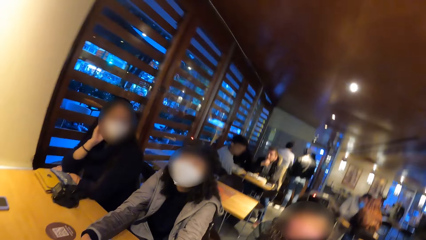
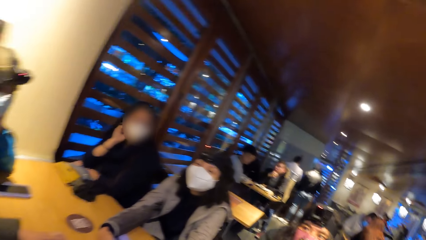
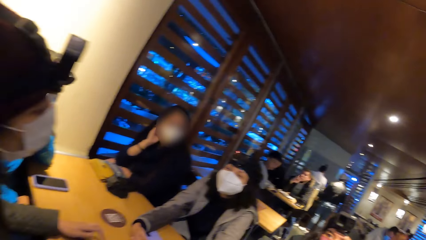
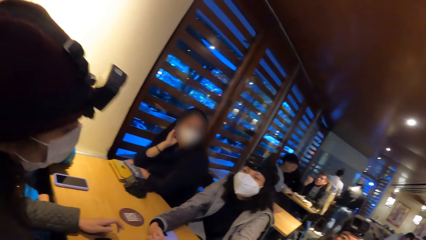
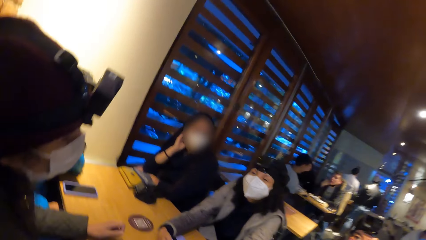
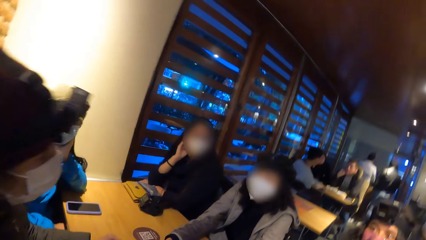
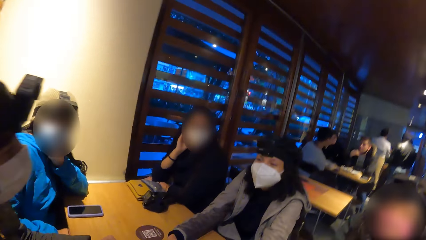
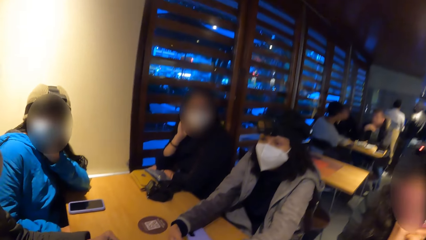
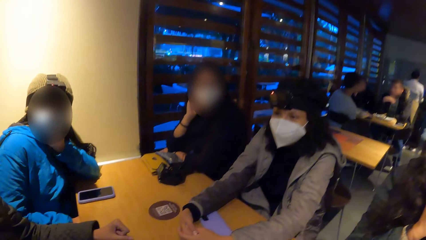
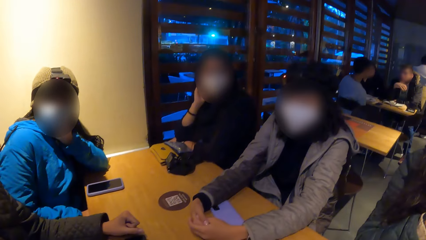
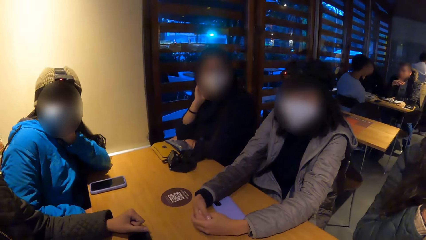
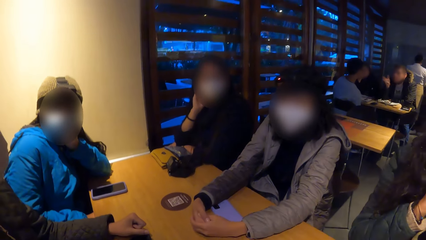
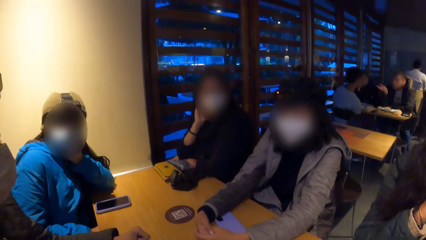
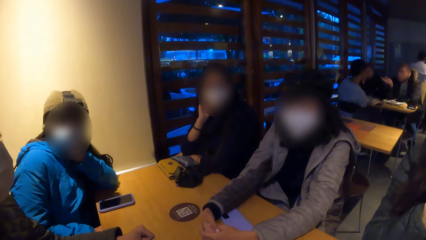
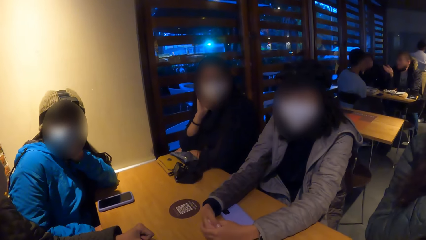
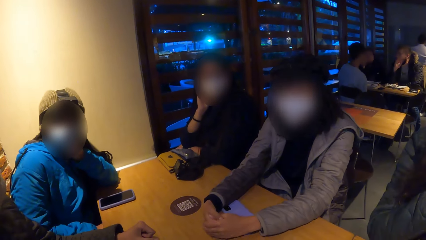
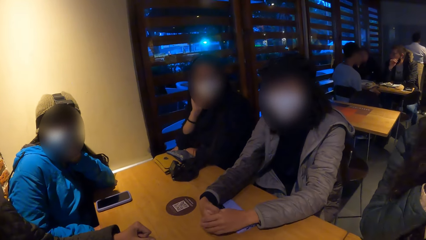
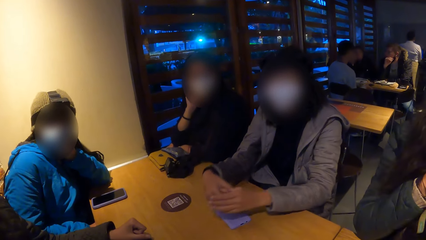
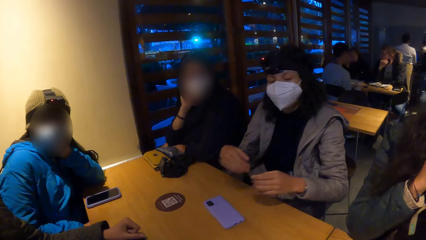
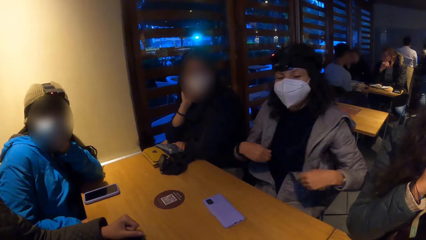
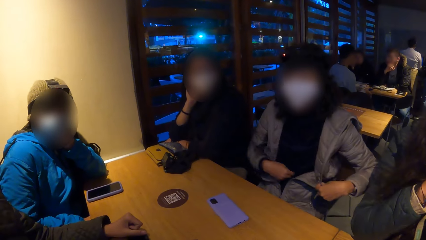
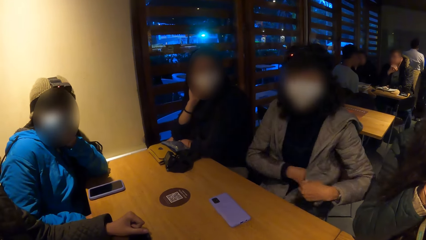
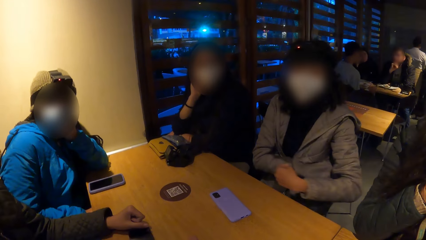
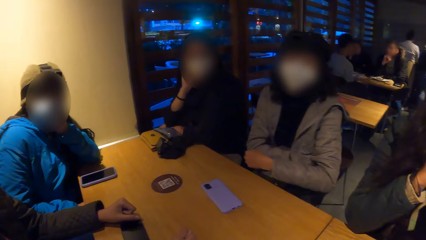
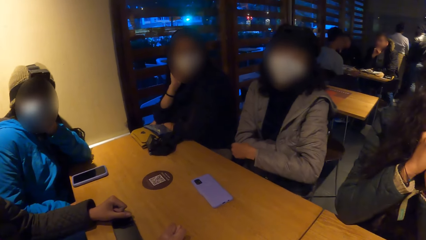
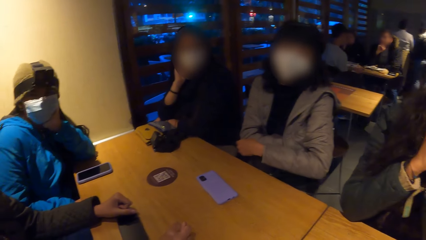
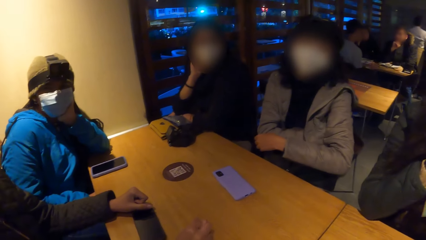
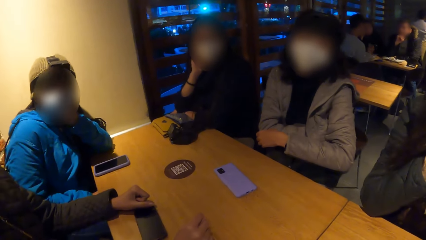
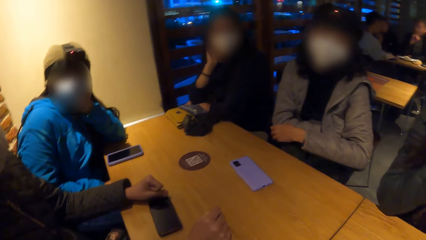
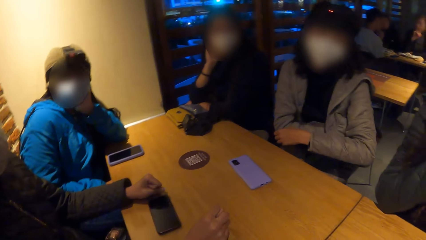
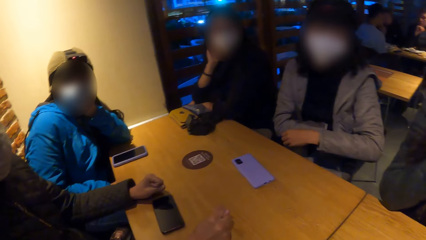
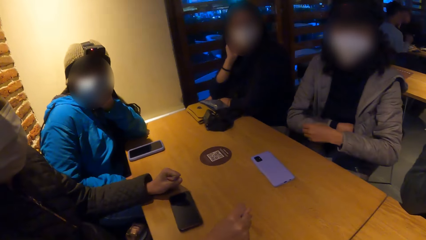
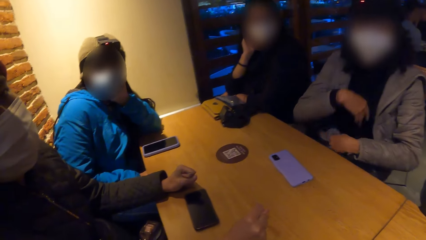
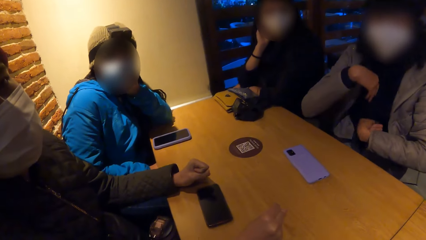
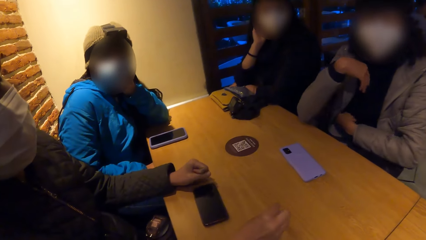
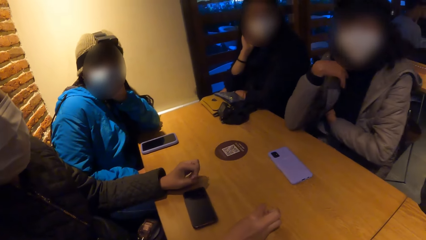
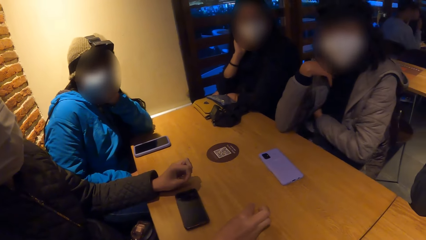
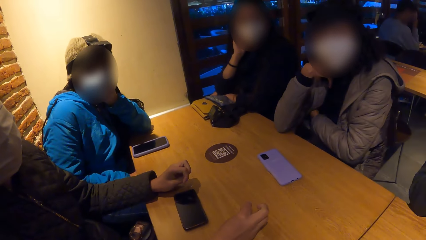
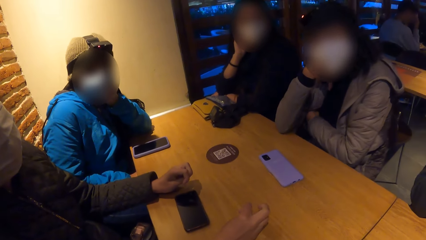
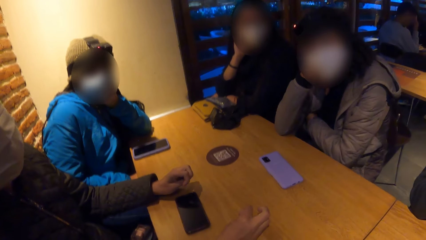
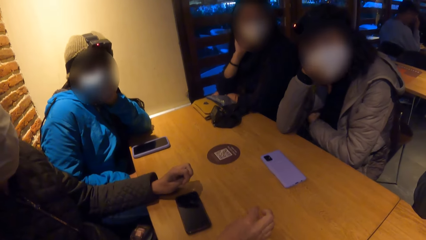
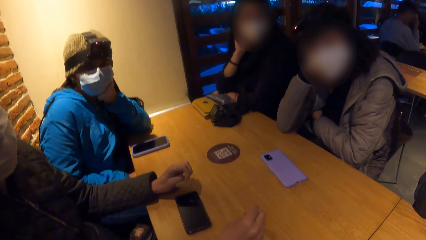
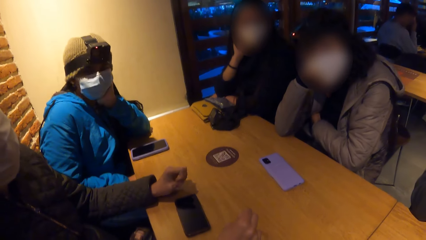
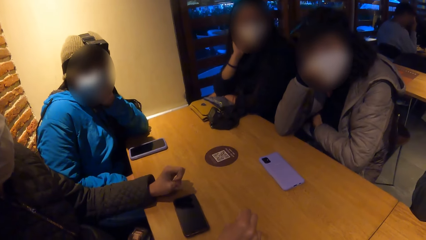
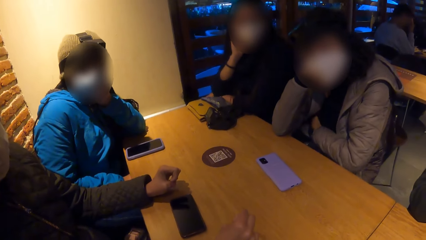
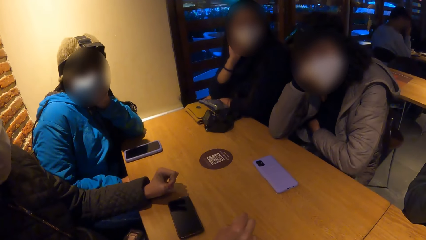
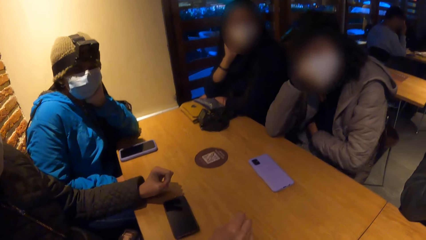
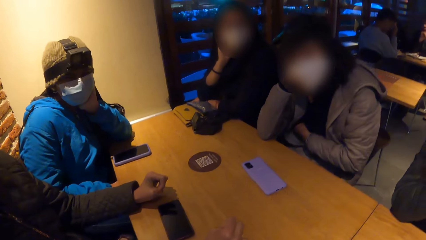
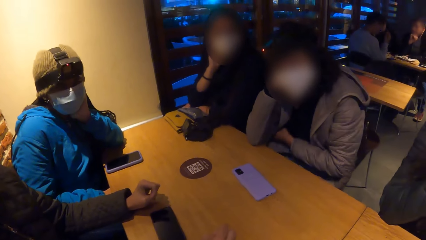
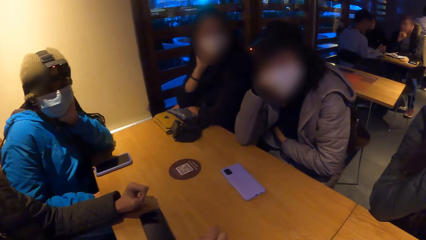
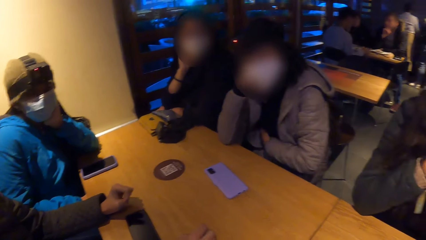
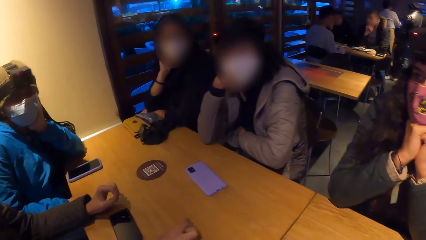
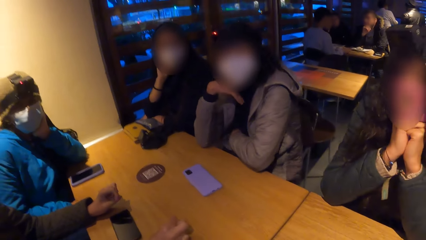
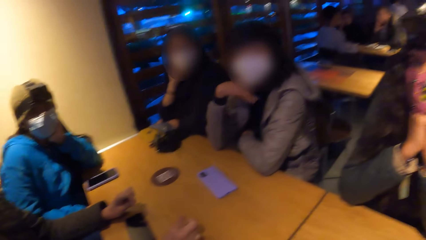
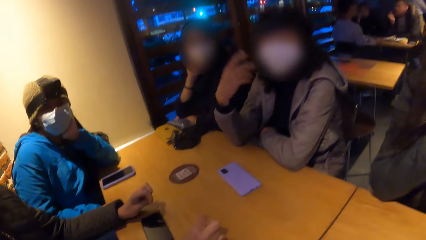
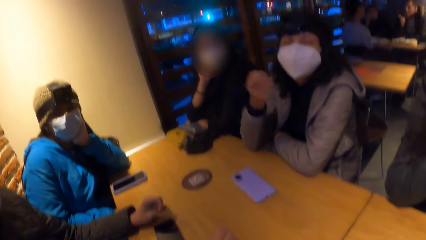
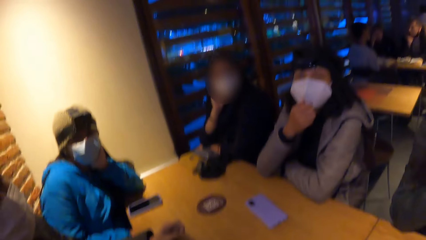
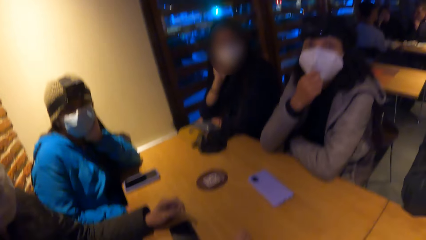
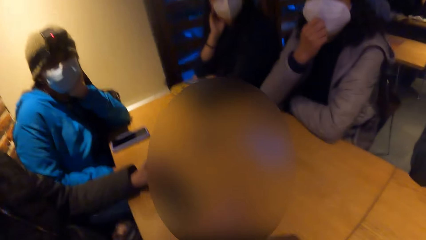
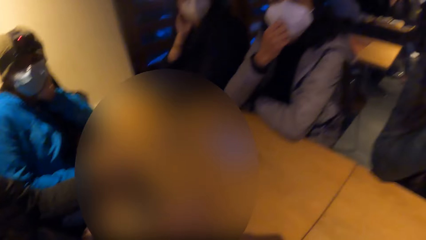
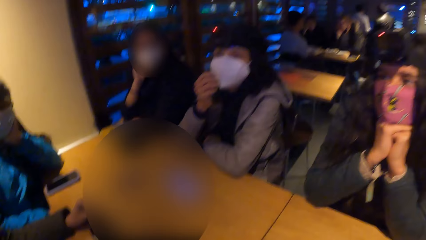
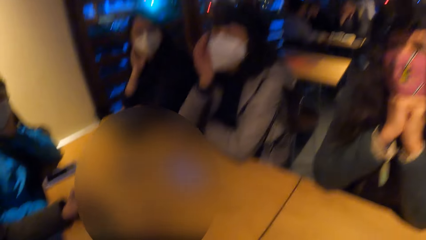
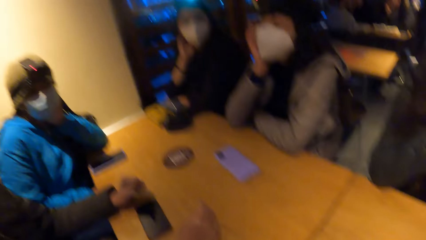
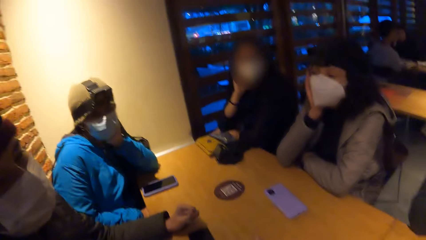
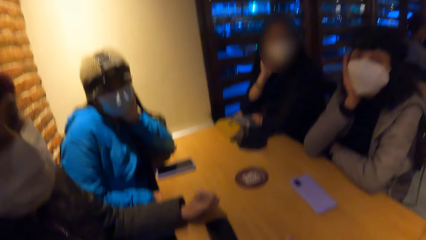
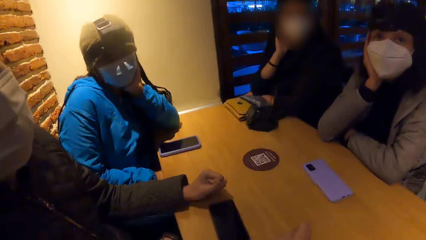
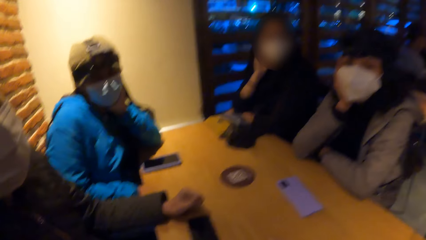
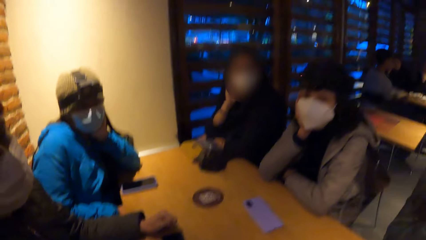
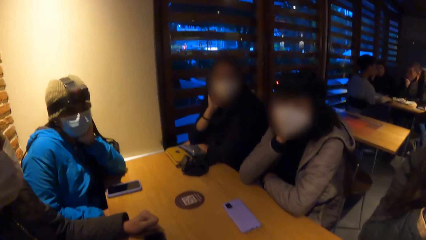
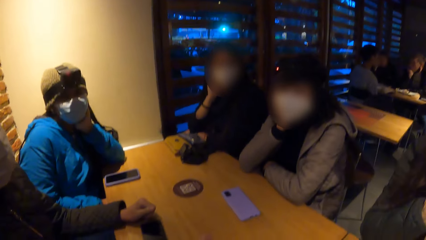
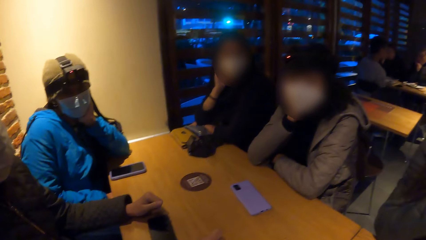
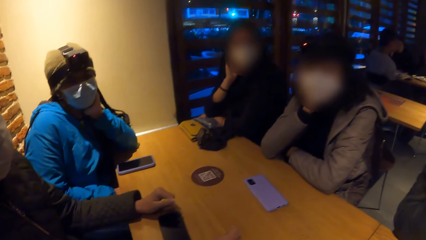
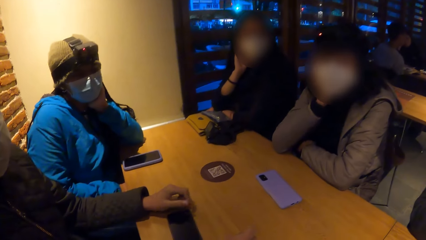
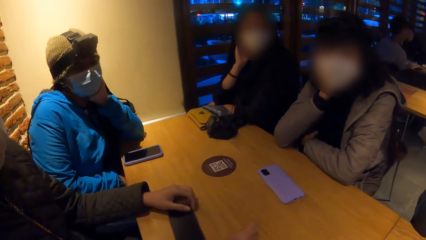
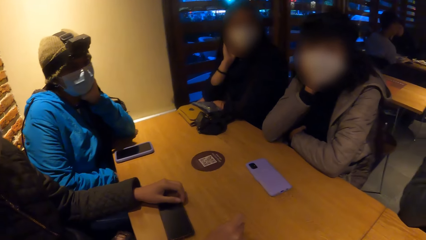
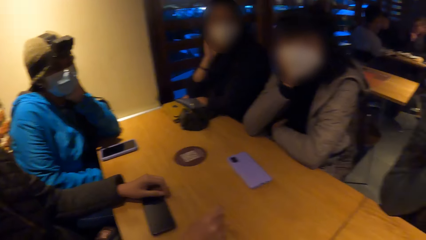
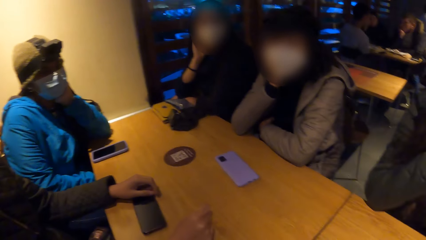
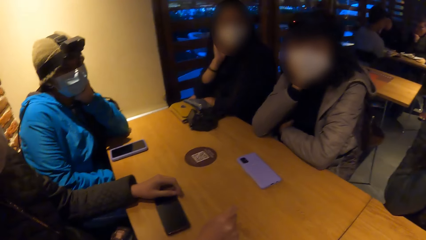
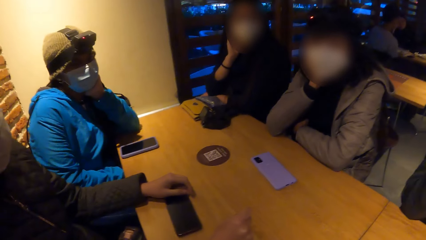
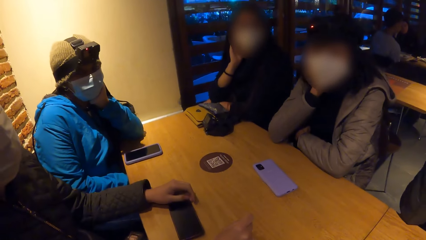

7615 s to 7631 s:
A woman removes her hands from the table. She places her right hand in the inner jacket pocket. She leans on the right hand. The camera wearer looks around.
